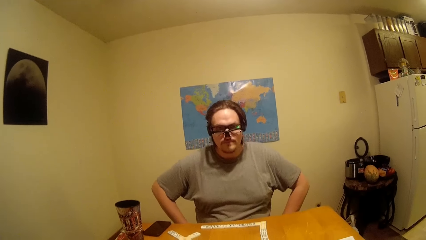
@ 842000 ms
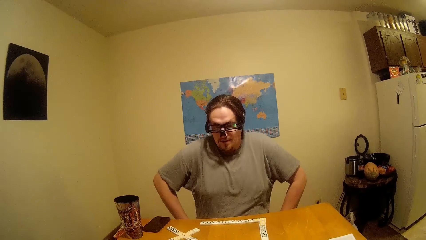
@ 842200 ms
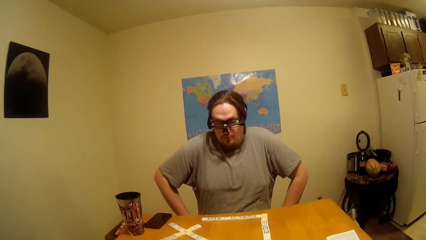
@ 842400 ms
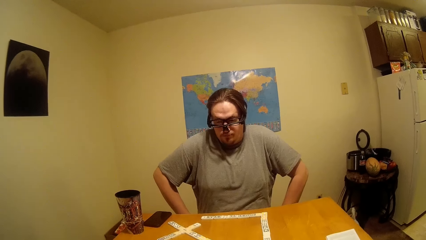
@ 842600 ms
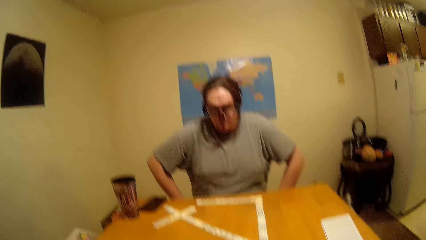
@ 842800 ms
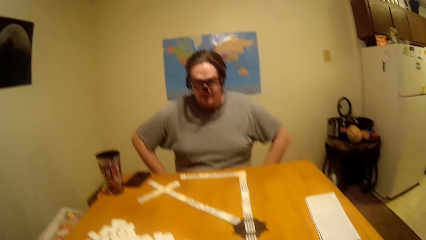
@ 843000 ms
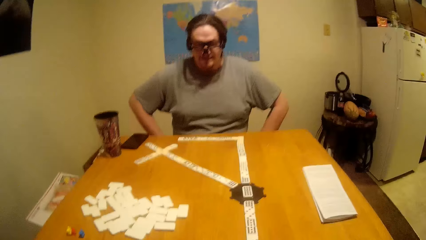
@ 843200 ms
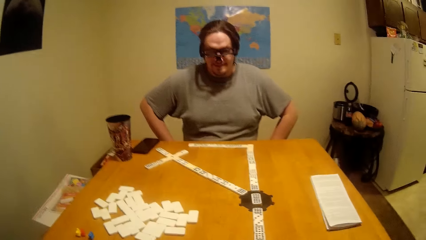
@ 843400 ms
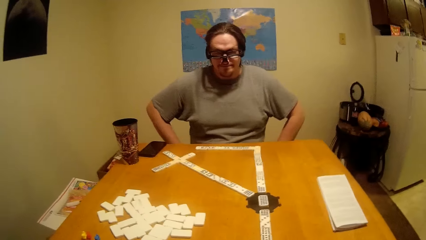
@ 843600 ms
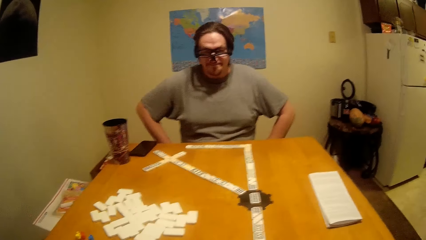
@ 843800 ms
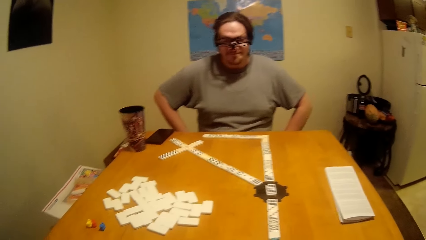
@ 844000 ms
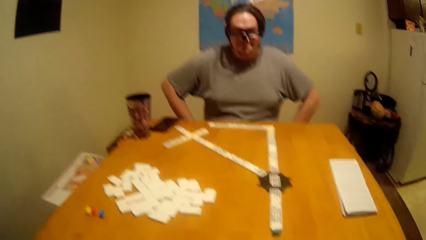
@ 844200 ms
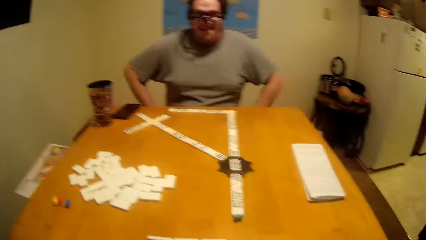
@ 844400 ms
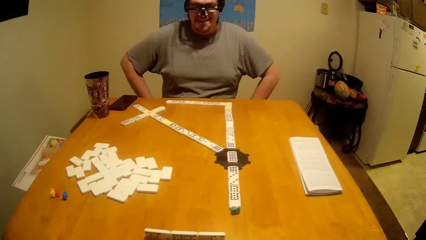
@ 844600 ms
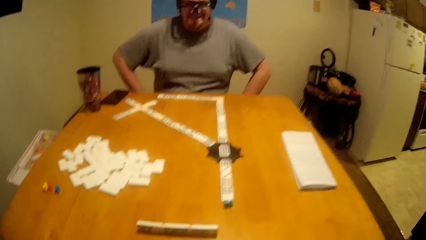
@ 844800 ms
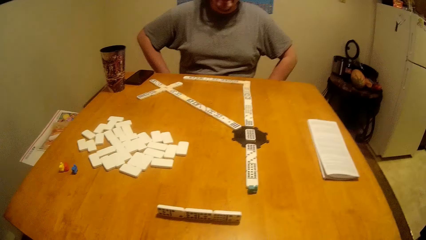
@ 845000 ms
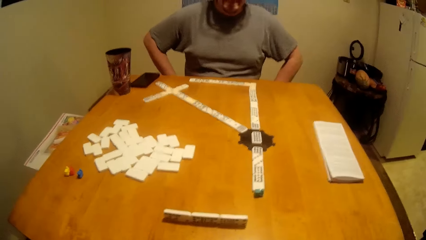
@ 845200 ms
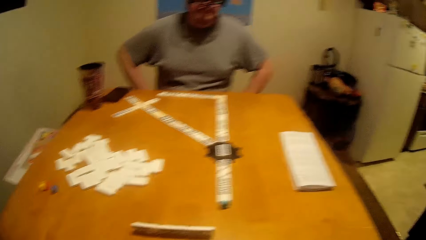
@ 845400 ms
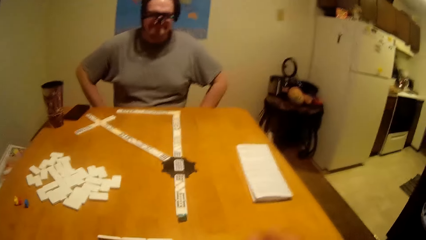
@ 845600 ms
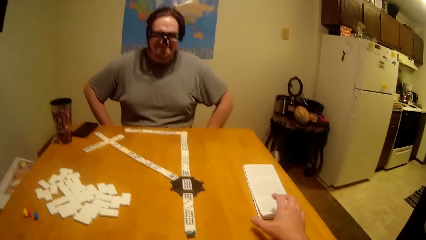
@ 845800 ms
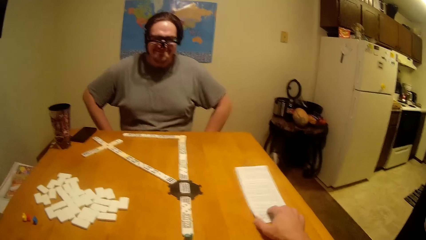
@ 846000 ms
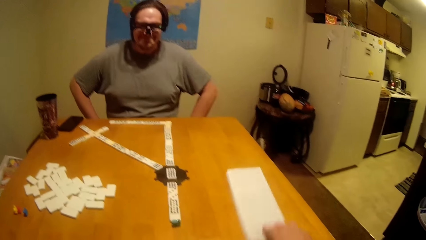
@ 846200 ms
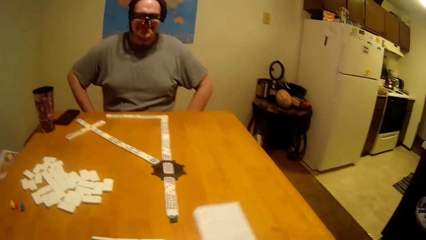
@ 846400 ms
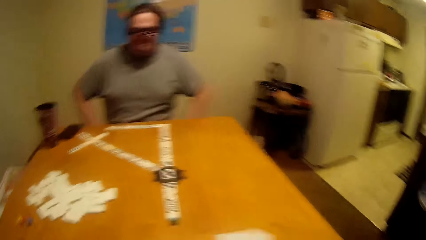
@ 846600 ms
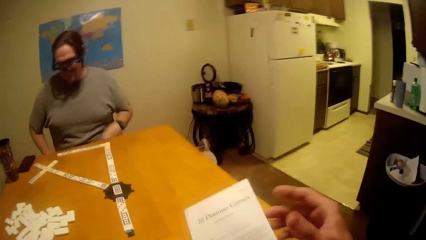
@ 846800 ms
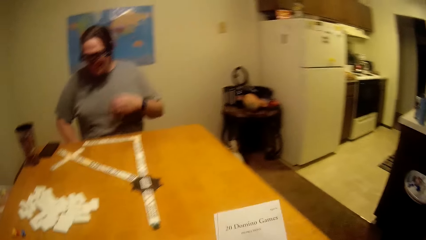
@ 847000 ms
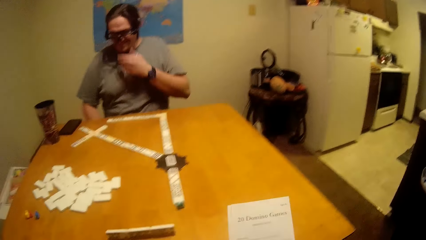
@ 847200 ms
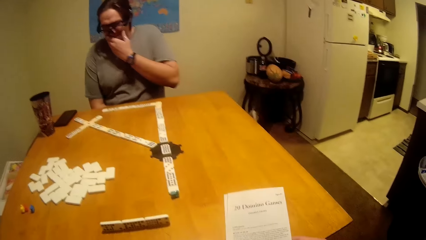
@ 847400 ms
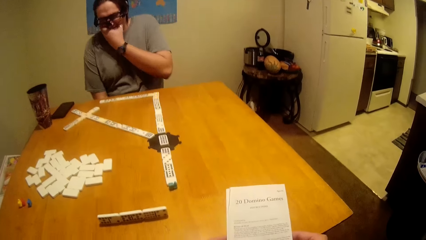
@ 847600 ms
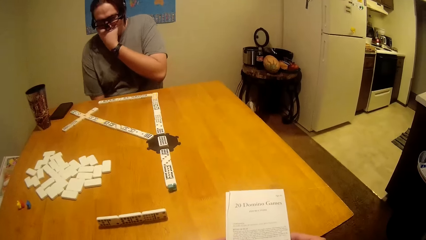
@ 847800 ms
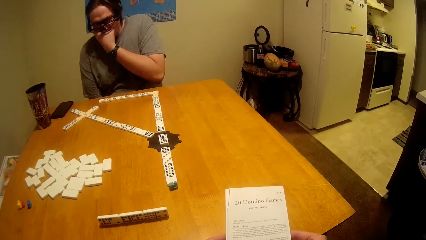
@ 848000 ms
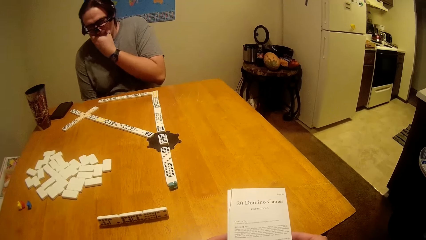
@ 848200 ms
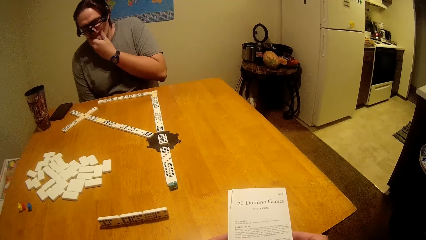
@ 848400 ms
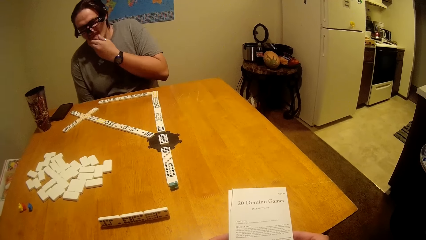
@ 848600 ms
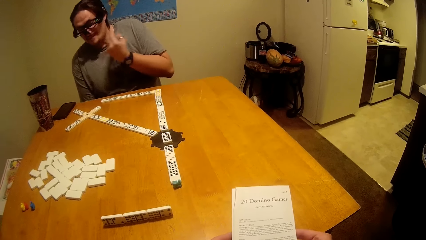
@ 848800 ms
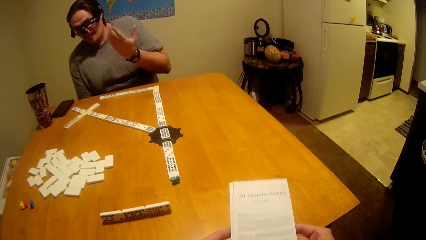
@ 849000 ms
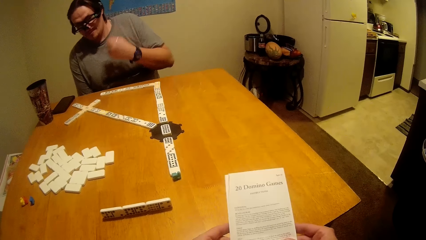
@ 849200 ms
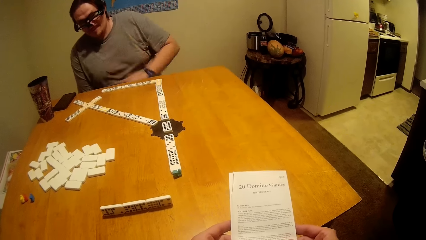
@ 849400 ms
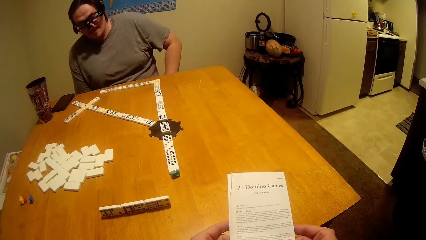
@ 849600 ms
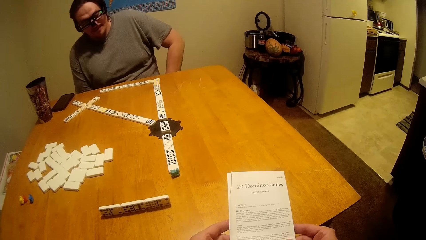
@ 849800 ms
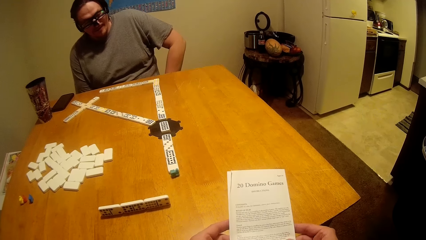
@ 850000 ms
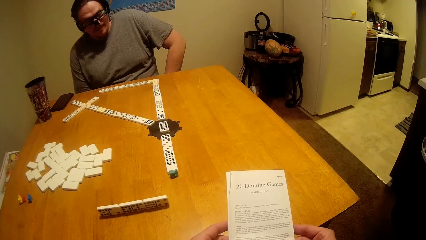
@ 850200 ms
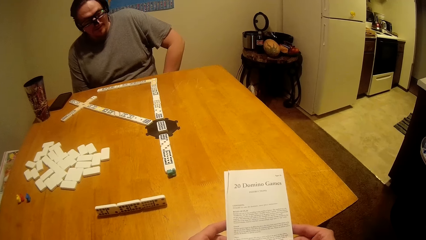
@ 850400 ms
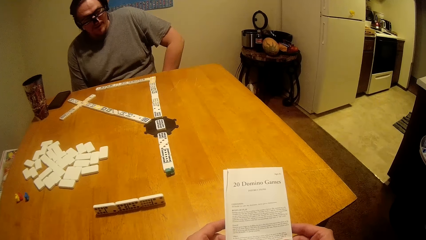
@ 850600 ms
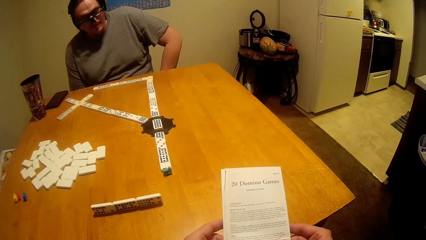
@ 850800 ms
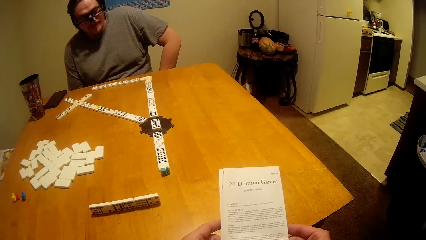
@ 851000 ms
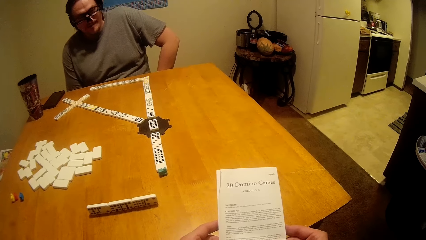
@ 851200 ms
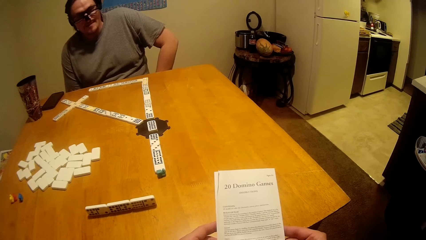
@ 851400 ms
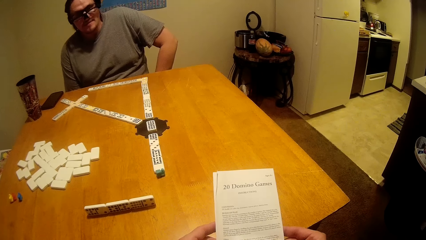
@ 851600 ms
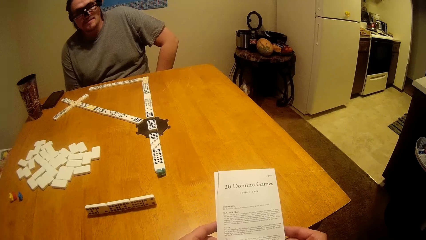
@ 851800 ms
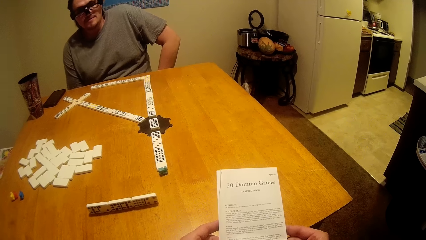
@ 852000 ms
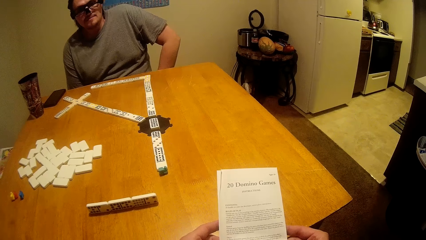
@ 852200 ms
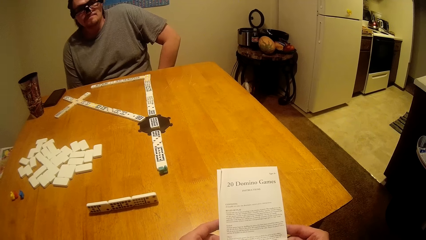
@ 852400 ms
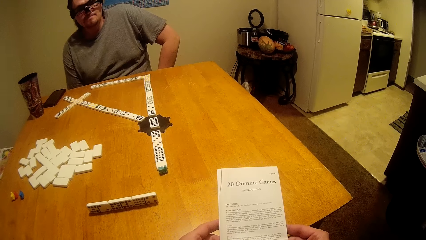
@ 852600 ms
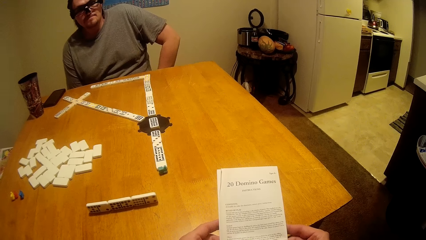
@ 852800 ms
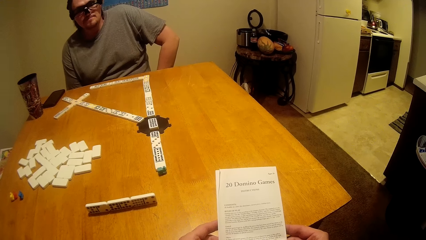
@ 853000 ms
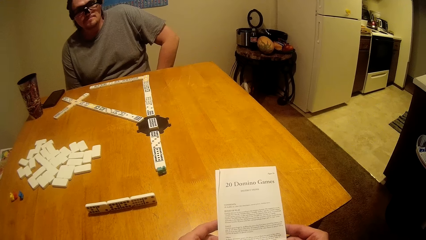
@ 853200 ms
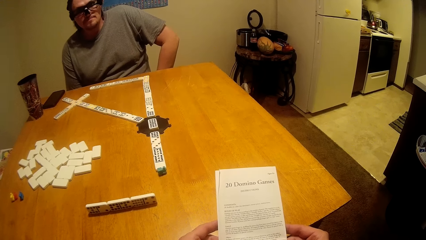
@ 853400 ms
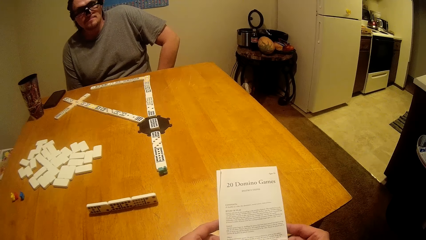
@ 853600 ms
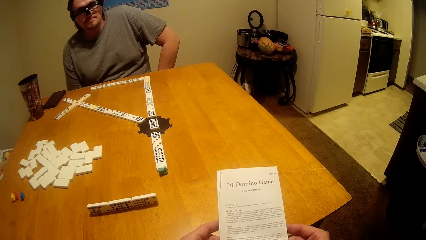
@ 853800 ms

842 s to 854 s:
A man moves his shoulders. The camera wearer laughs. They pick up the manual or paper from the table and read through the manual. The man touches his chin. The camera wearer holds the paper with both hands.
